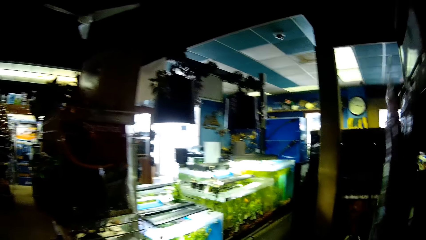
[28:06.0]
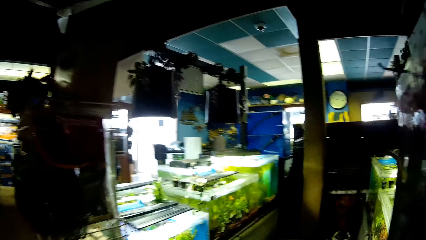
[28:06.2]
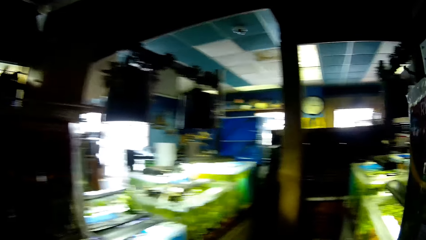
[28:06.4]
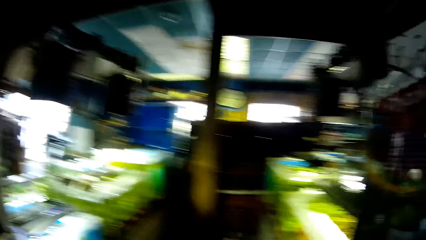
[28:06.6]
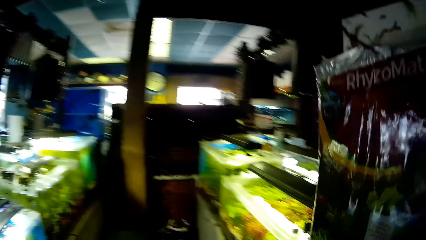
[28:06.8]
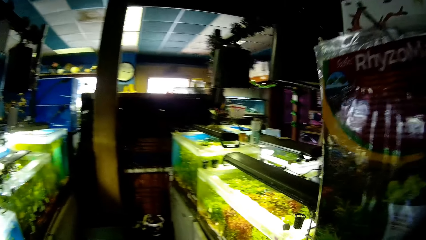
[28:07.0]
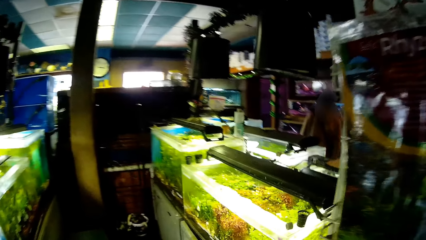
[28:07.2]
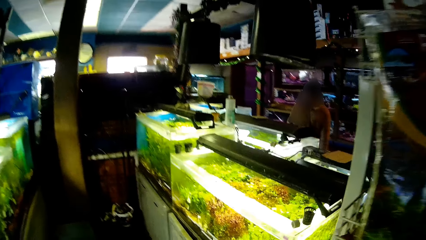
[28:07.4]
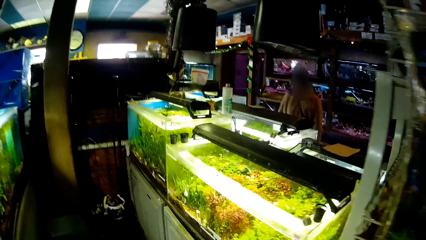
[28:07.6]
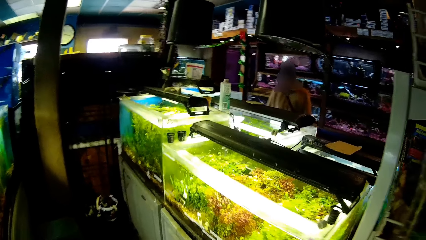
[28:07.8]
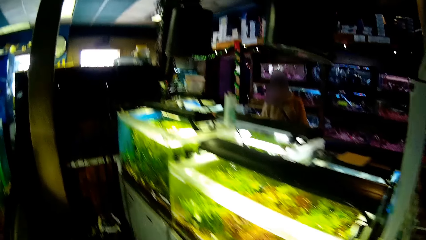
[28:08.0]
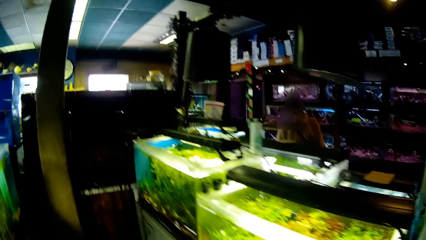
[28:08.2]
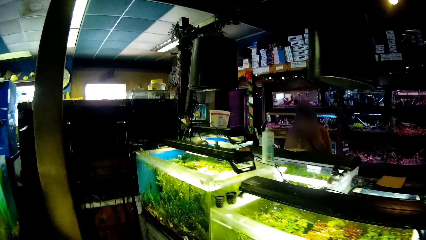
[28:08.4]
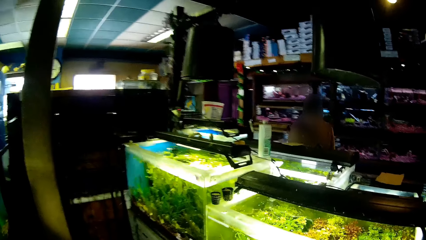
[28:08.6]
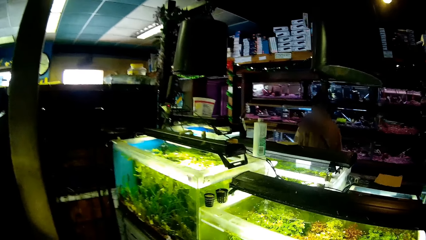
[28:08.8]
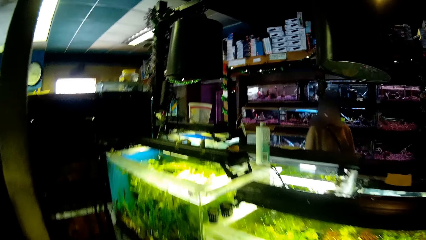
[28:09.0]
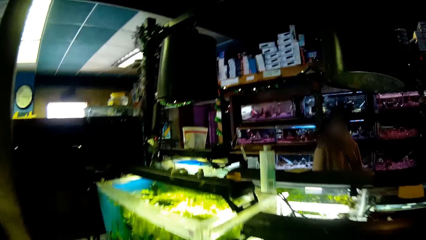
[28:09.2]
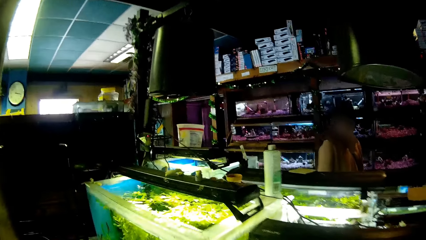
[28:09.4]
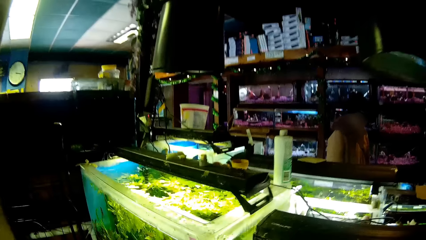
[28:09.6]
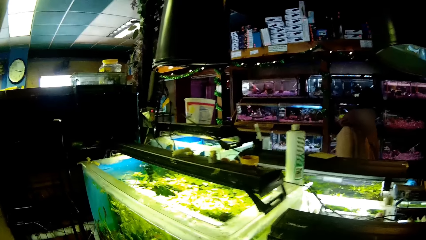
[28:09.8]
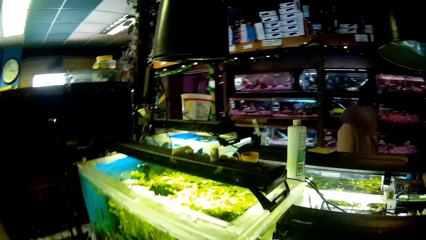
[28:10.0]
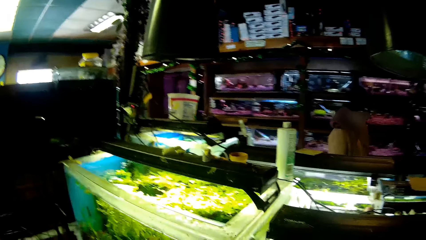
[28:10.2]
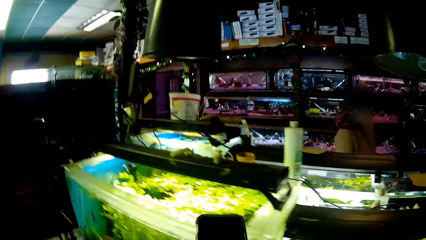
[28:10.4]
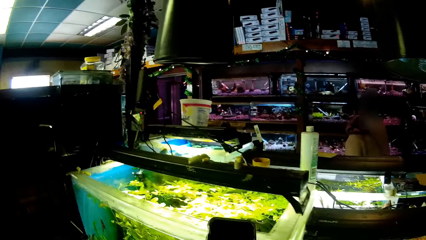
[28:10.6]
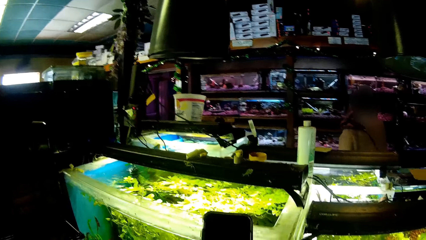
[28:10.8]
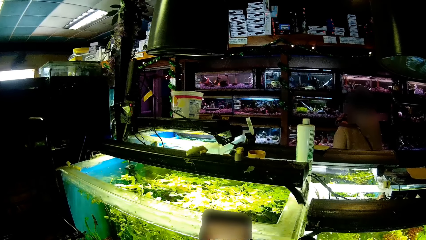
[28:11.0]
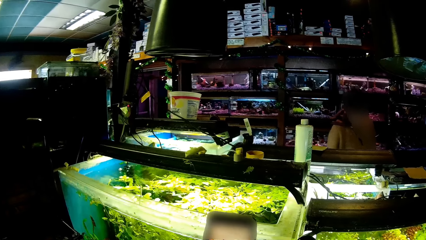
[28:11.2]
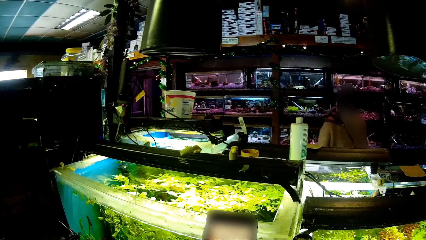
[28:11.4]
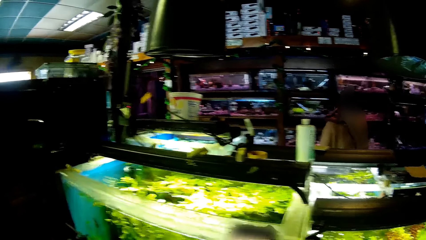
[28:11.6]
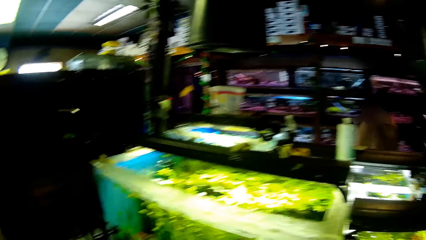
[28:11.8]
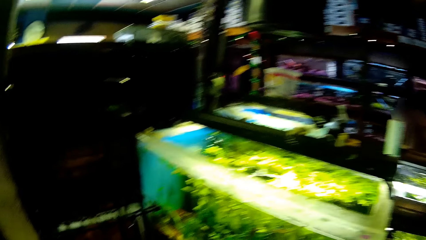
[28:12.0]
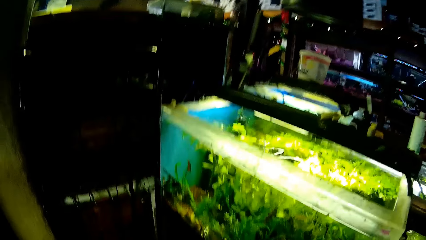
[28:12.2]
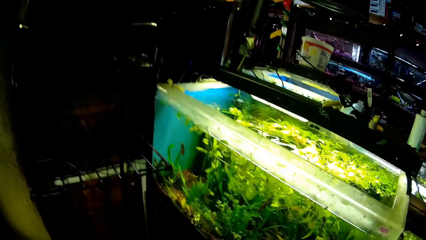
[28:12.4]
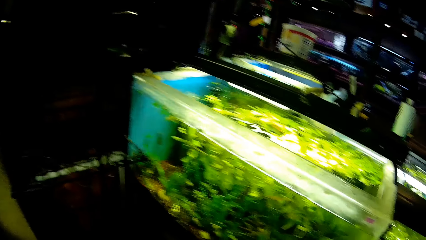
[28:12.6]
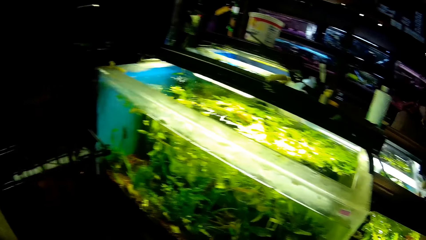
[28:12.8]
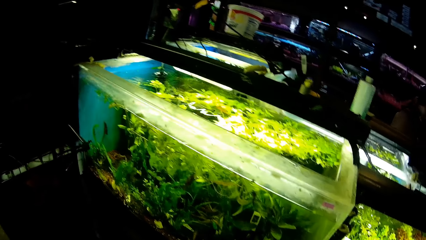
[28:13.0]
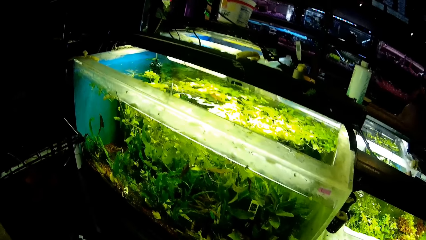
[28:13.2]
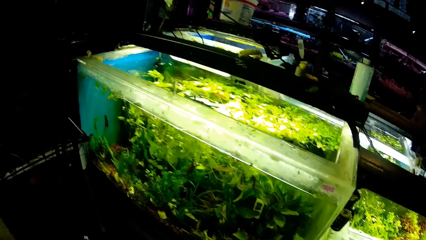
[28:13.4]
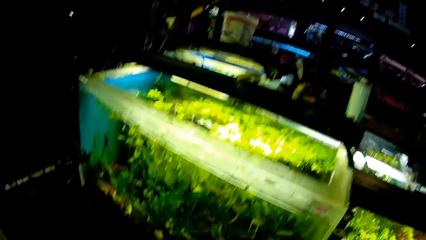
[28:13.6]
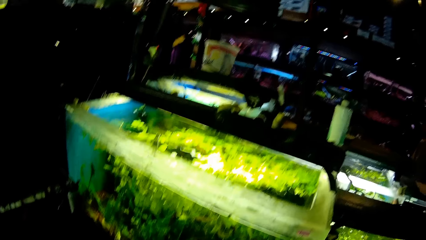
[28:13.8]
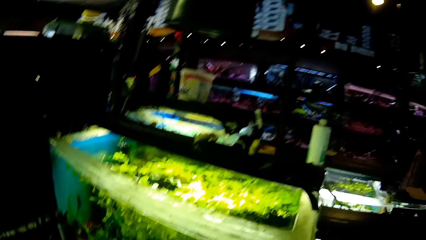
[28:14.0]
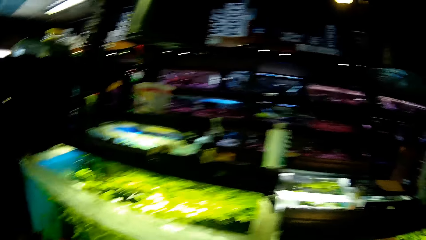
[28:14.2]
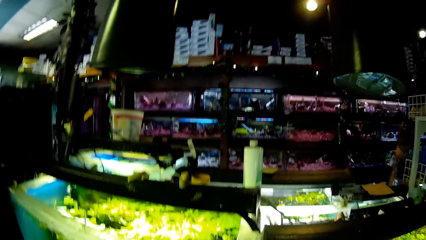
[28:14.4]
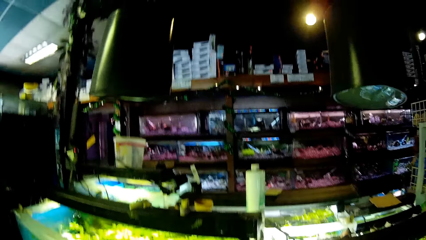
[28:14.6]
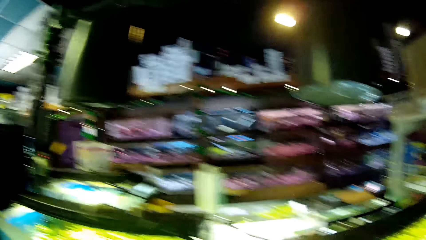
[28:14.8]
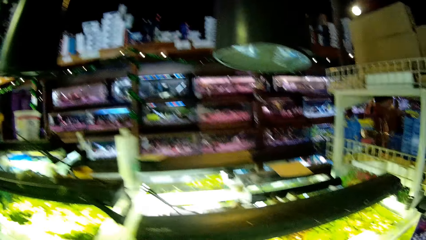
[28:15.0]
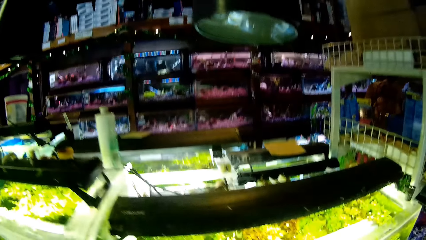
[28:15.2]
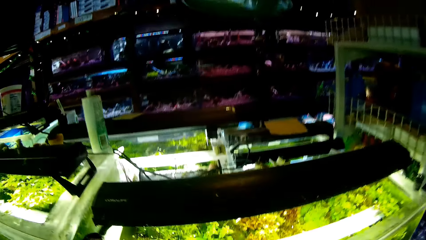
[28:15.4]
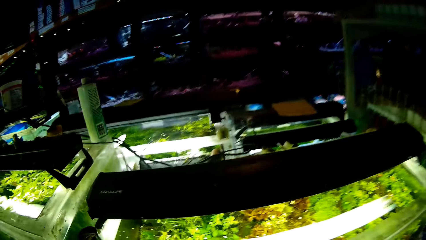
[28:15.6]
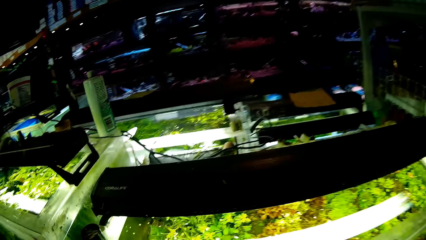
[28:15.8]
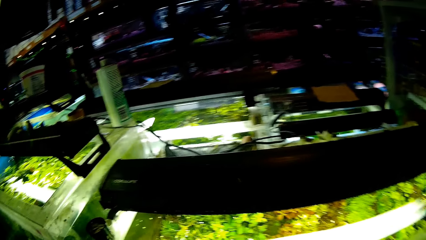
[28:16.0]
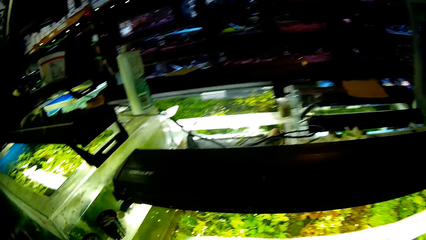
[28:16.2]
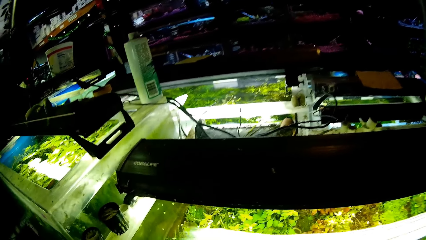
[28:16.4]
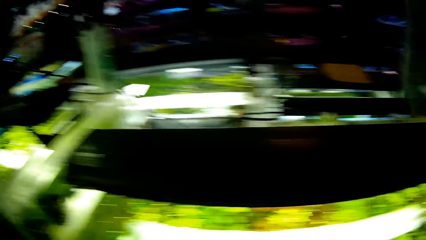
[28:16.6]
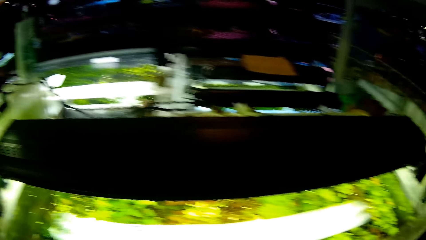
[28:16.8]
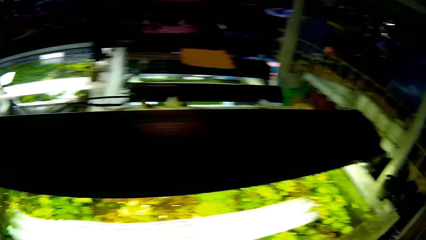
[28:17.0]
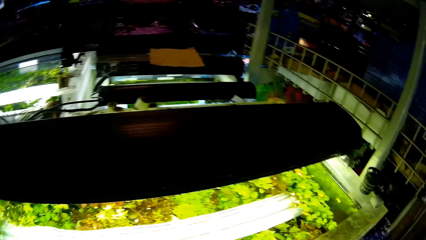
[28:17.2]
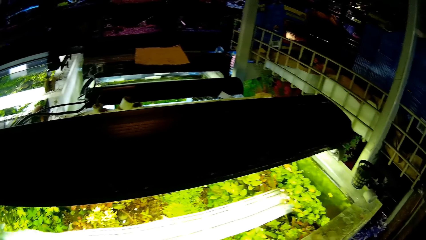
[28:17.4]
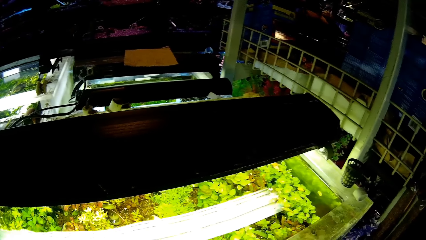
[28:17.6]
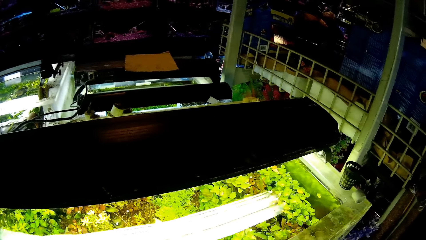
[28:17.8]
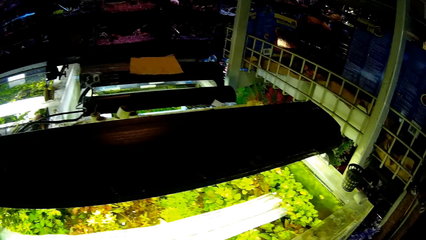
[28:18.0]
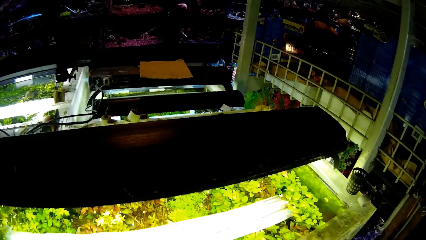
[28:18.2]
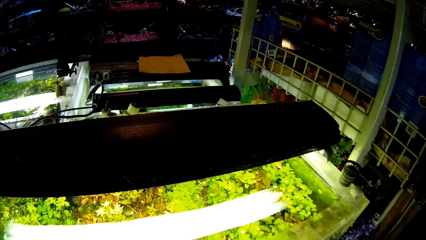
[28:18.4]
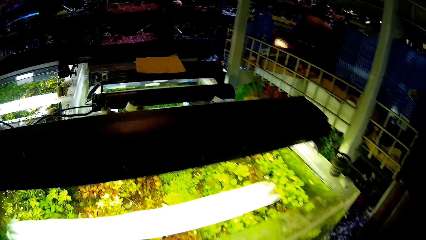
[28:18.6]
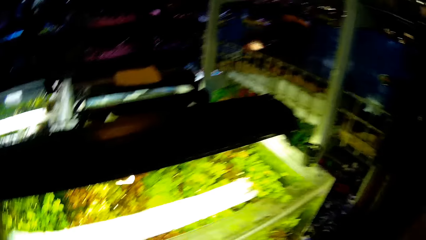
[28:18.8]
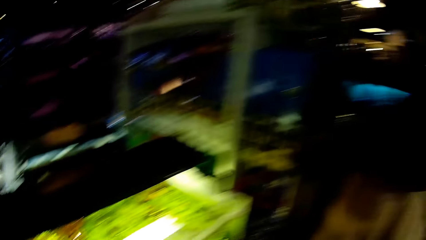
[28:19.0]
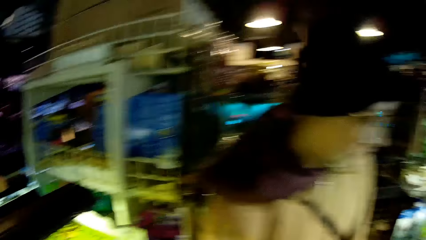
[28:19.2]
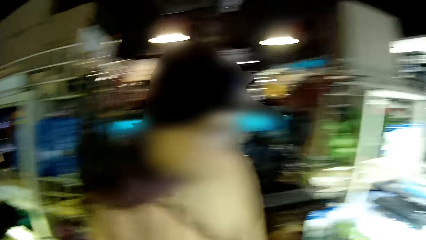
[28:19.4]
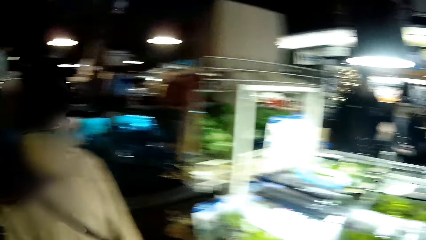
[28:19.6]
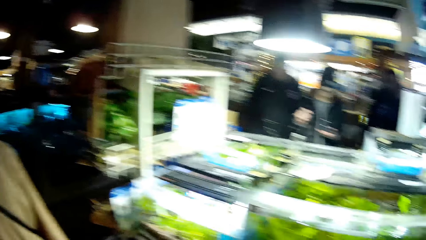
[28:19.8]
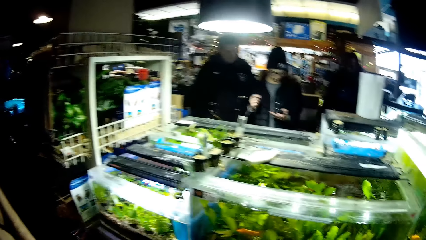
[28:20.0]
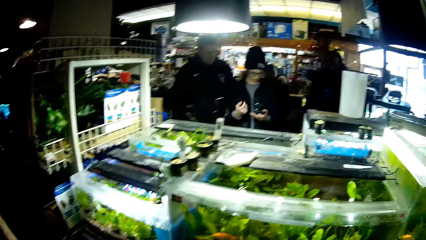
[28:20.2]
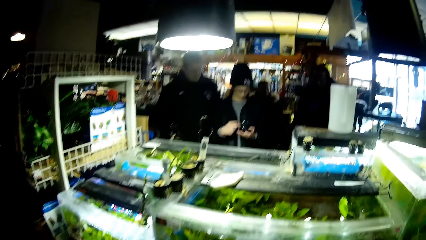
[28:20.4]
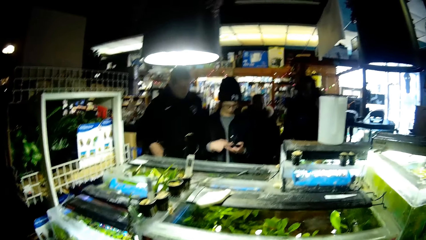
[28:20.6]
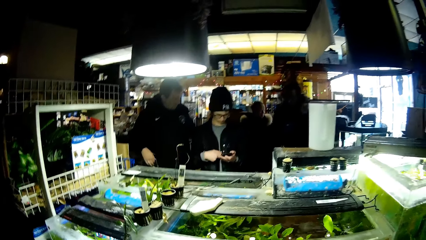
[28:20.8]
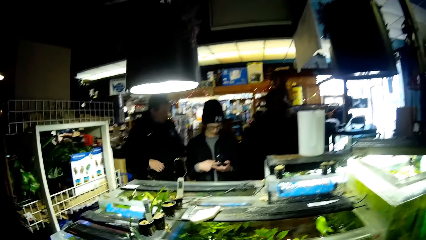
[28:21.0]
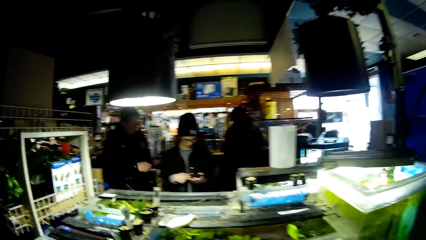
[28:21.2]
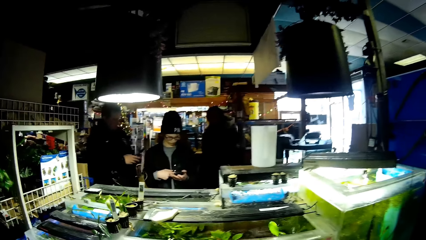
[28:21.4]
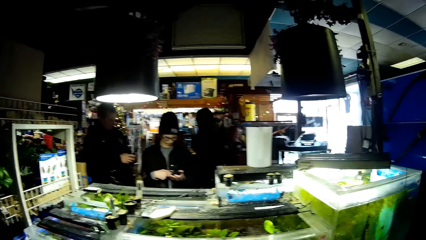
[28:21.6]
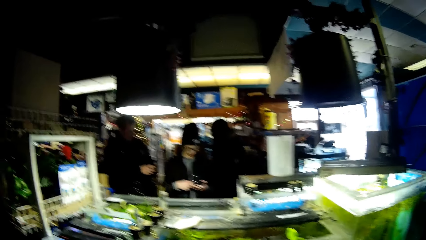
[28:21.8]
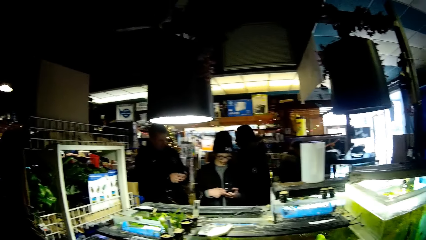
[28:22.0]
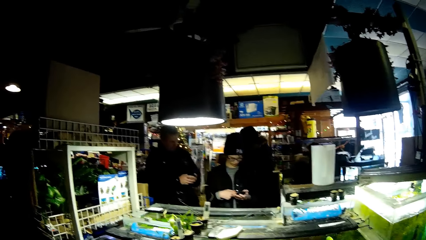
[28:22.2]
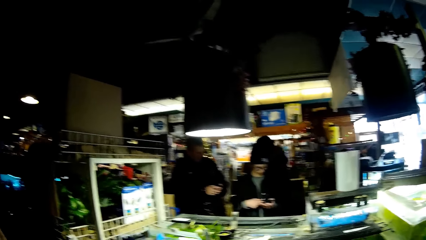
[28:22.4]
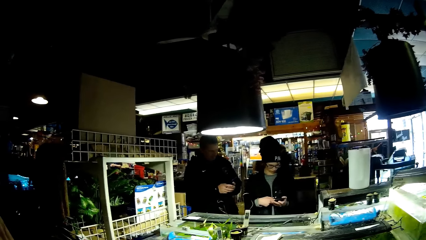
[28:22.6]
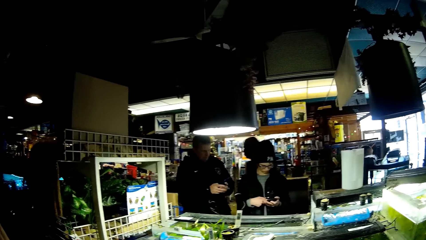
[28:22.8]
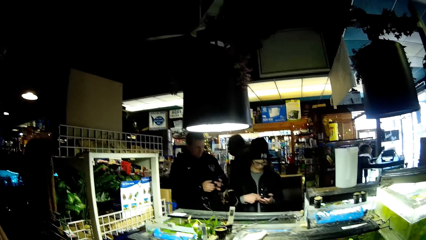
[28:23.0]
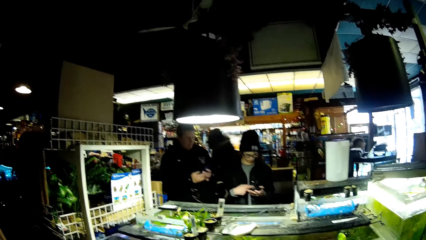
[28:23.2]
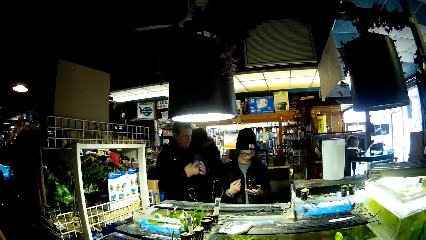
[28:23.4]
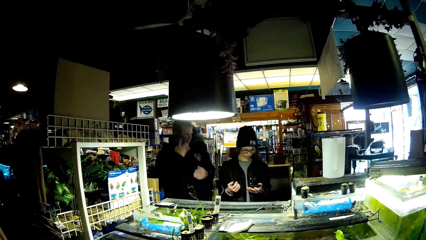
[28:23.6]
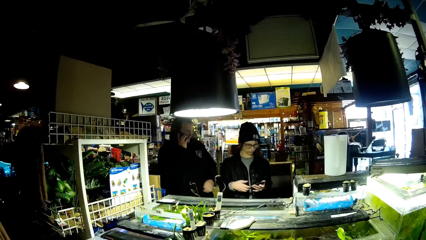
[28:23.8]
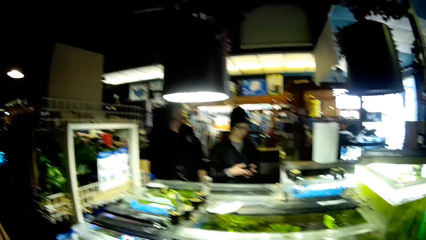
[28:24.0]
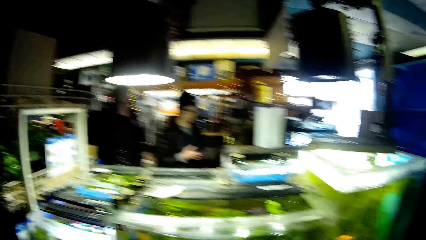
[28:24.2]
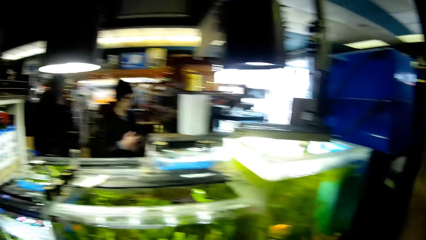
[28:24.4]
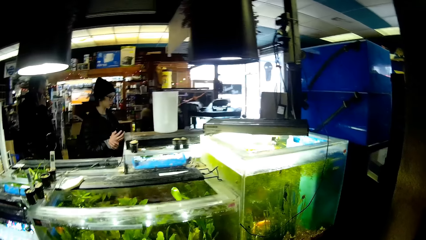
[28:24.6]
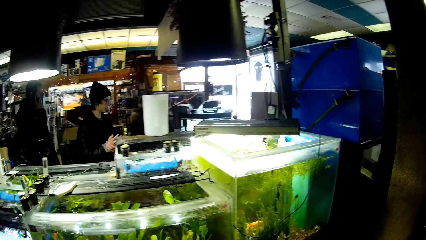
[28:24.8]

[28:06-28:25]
The camera wearer stares at the other fish tanks. He operates a mobile phone in his hands. He looks around. A man scans through aquatic animals in a transparent glass tank. A woman operates a mobile phone in her hands. The camera wearer stares at the people. The man scans through aquatic animals in the transparent glass tank. The man operates a mobile phone in his hands.
